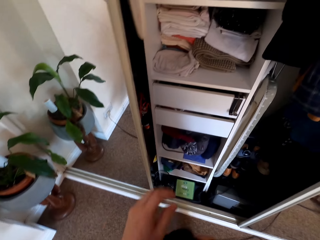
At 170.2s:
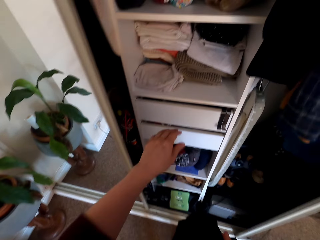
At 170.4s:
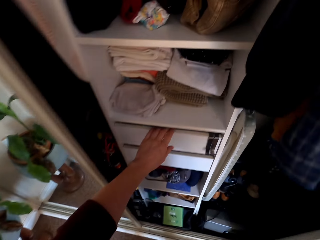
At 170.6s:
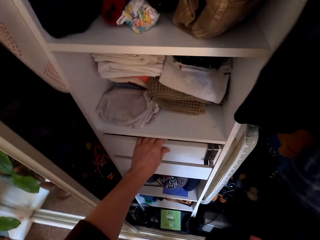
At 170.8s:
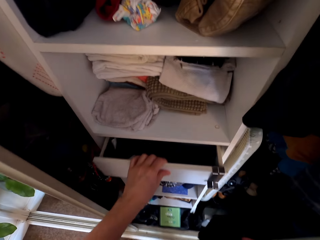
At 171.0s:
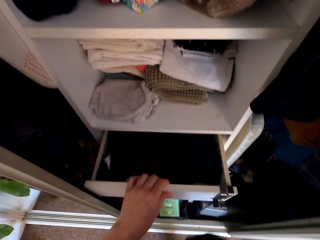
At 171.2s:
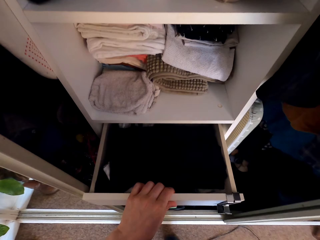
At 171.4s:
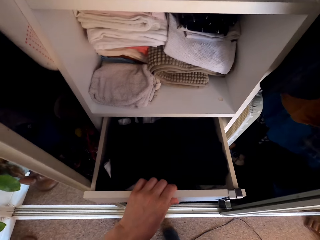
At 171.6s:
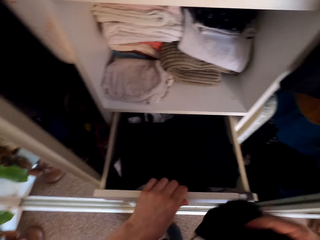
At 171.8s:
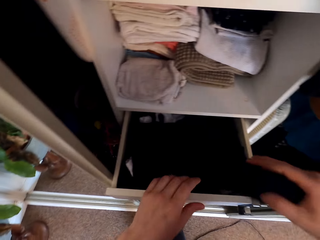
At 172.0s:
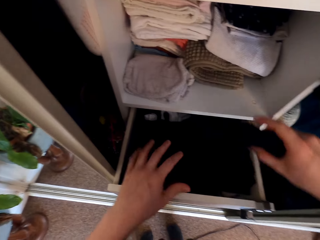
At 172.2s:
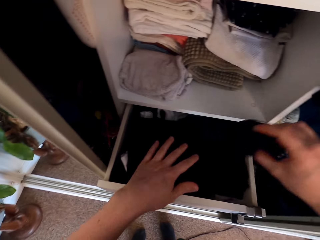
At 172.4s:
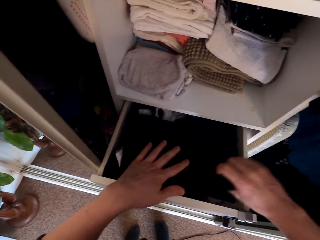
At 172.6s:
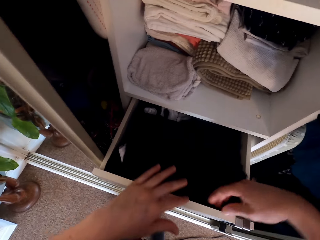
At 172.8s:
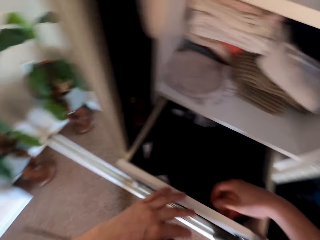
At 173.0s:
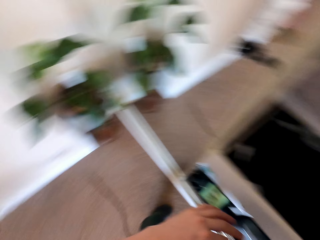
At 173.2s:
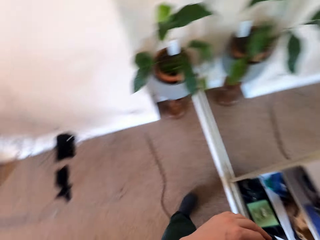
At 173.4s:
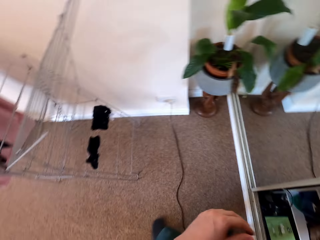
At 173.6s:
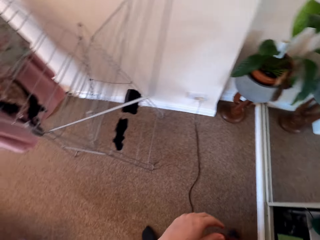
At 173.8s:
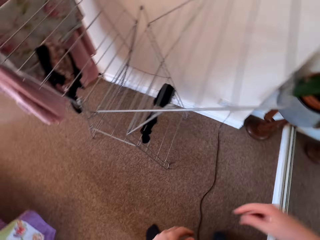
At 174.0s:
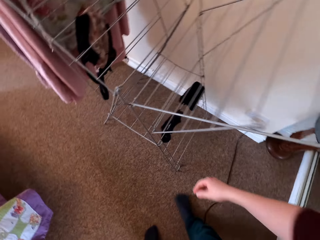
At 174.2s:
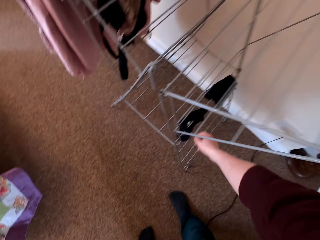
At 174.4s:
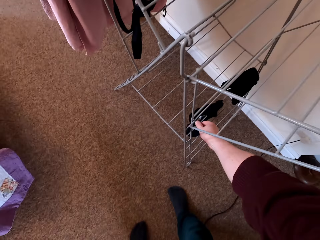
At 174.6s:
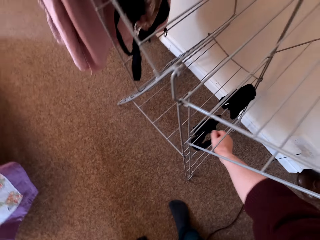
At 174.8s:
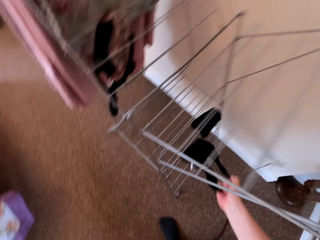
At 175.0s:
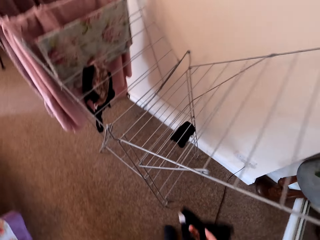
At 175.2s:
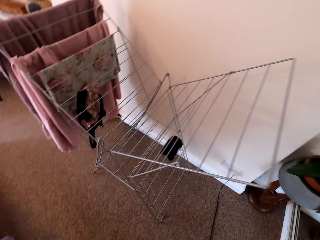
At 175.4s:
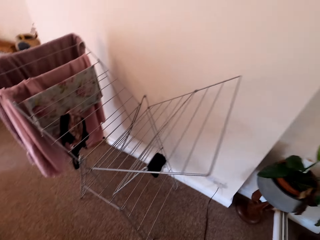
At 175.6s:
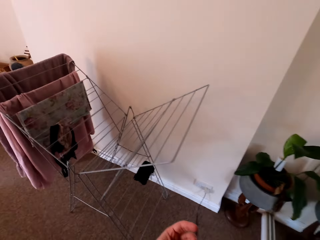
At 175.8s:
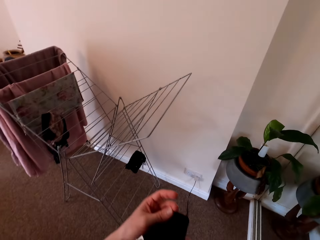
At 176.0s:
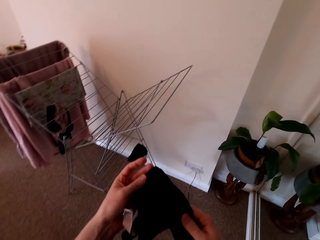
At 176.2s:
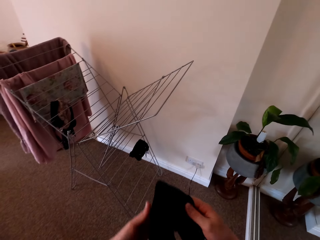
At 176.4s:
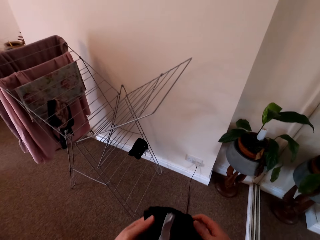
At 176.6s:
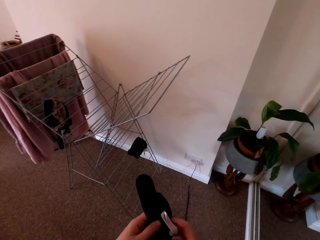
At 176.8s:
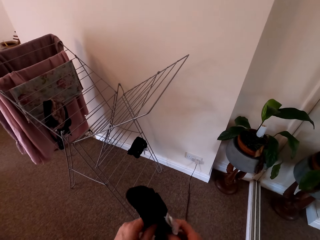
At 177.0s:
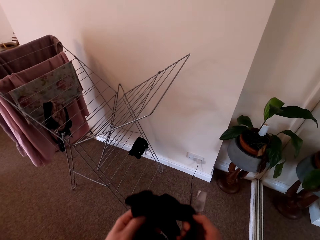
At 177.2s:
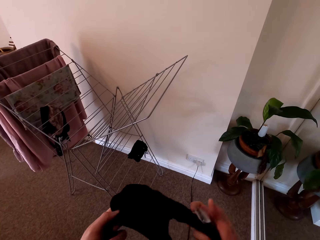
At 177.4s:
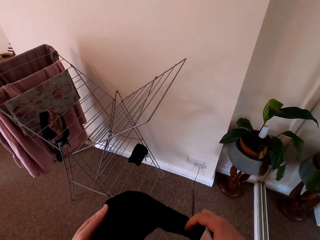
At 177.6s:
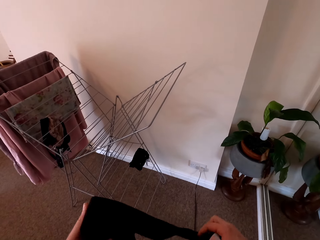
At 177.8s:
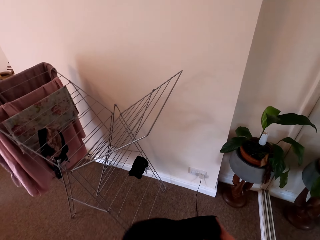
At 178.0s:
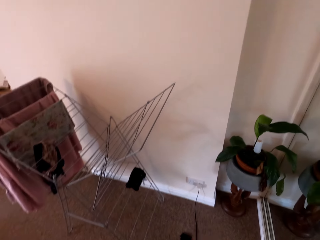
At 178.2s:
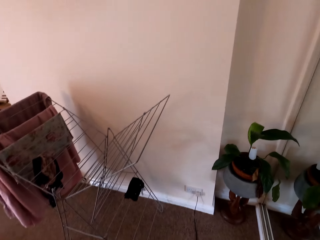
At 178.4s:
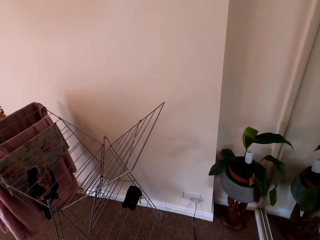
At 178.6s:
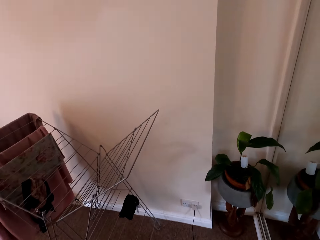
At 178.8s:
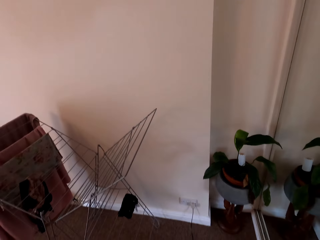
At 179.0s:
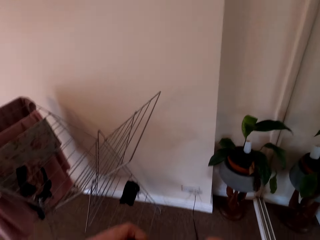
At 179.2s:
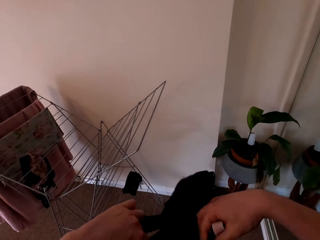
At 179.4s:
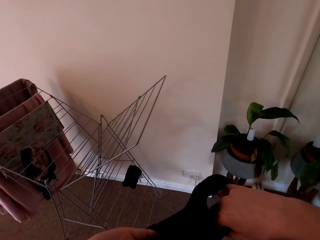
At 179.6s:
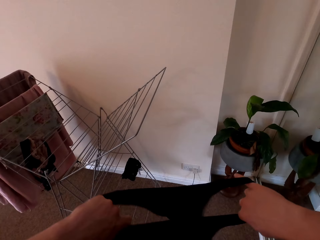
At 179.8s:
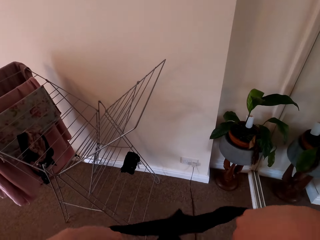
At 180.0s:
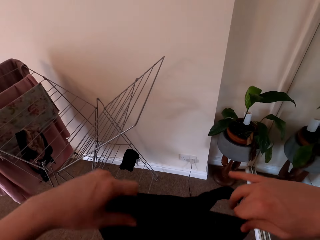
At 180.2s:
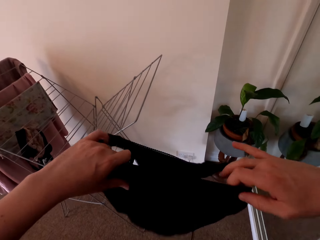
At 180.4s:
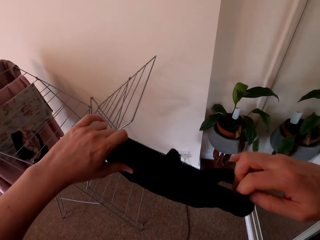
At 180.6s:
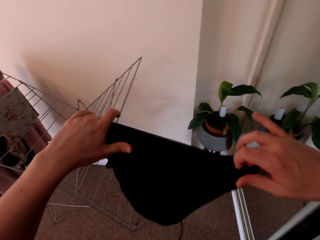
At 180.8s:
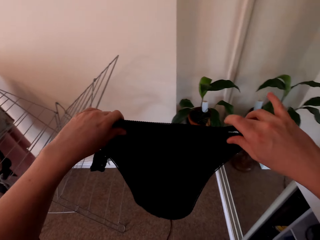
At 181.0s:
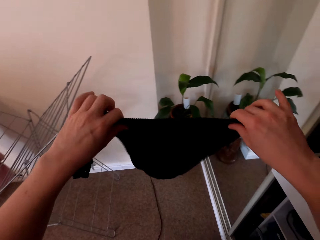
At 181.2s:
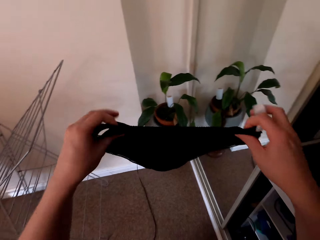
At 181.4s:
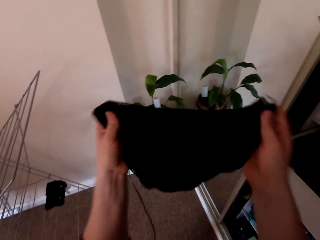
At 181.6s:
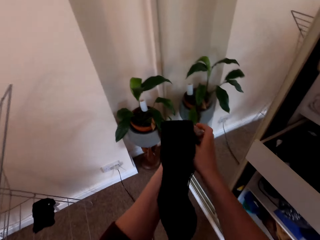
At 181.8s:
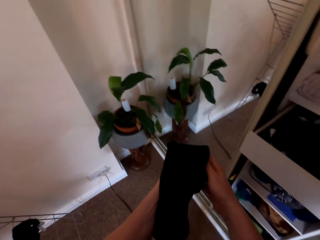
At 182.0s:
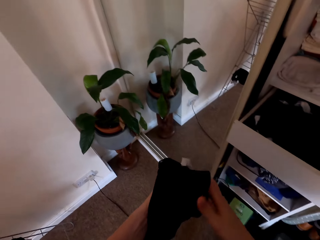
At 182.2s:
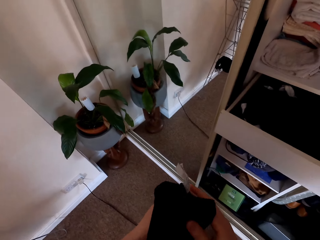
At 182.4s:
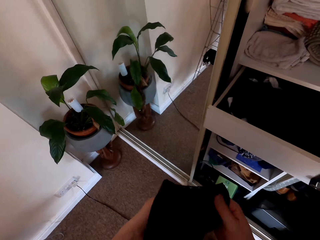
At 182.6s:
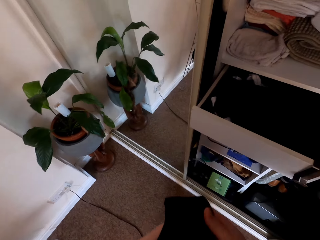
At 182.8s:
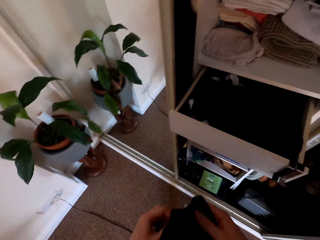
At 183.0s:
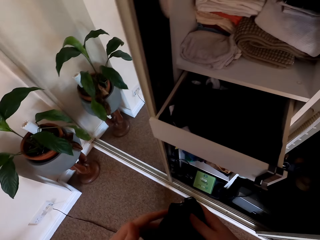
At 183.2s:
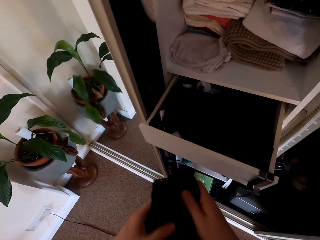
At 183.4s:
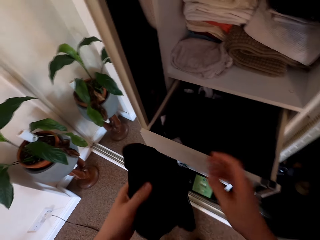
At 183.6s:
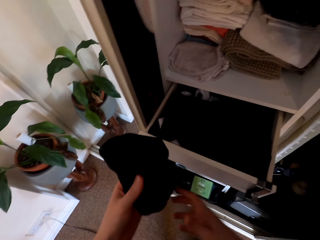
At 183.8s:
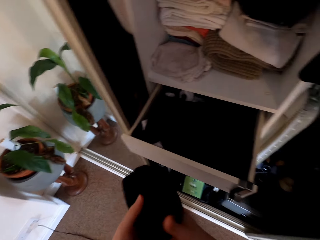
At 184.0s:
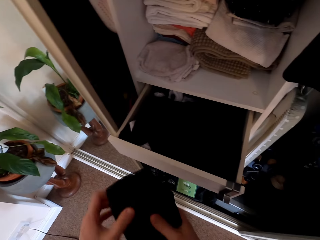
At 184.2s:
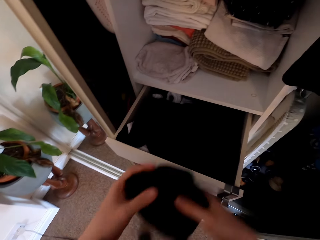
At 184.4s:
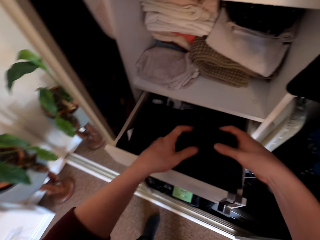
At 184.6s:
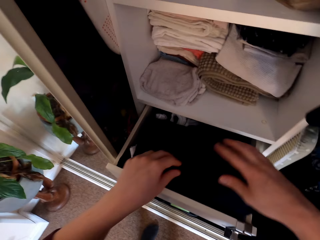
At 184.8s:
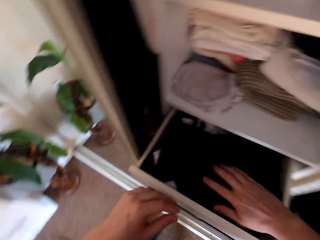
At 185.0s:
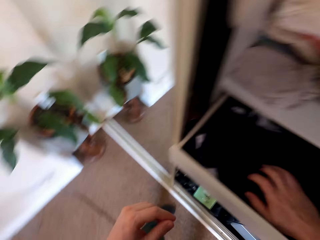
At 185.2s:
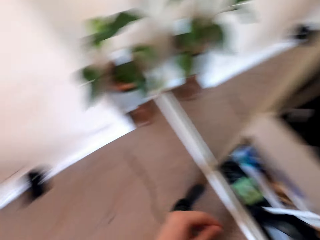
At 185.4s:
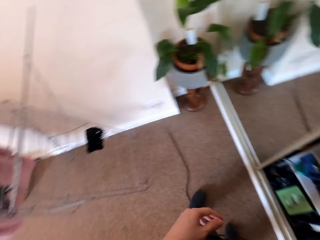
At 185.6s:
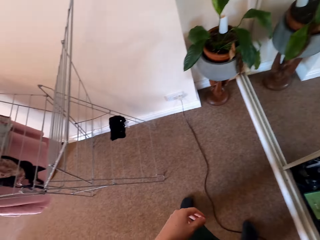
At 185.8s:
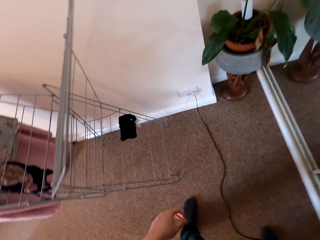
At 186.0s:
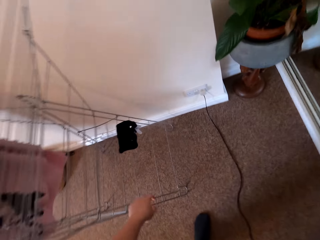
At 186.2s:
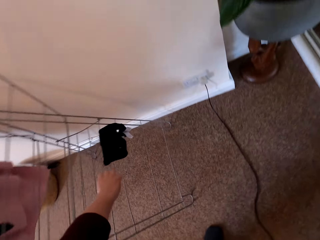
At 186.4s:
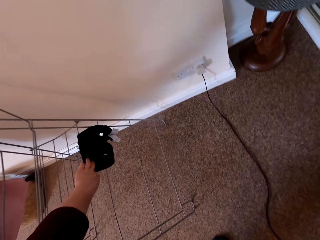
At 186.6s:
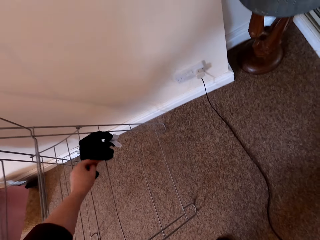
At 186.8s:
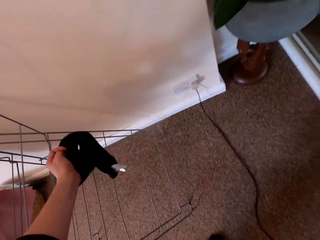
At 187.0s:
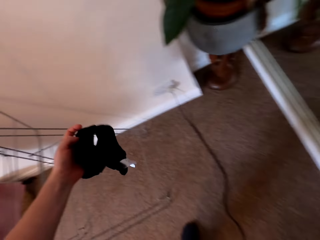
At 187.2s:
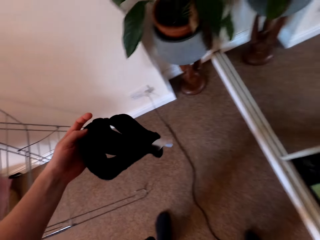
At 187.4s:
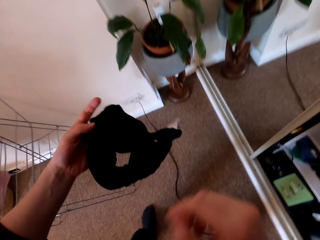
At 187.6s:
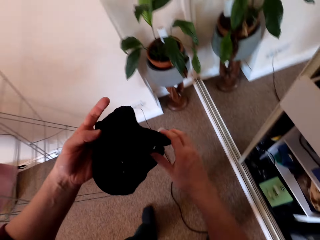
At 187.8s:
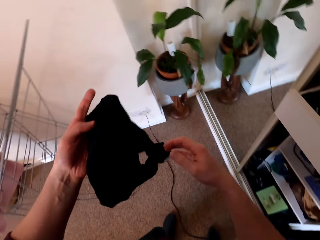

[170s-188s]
The camera wearer opens the closet drawer. They put the clothes in the wardrobe. They close the closet drawer. They turn around. They take the clothes or pant from the hanger stand. They fold the pant. They stretch the clothes. They fold the clothes. They put the pant in the closet drawer. They turn around. They take other clothes on the hanger stand.

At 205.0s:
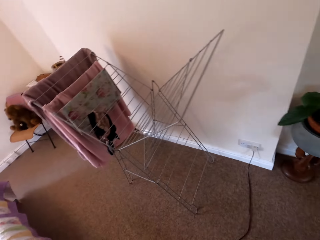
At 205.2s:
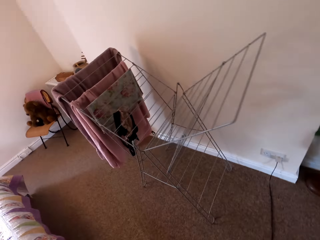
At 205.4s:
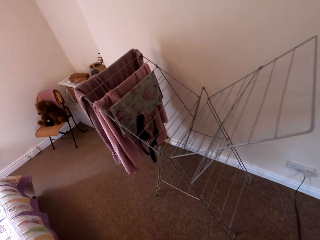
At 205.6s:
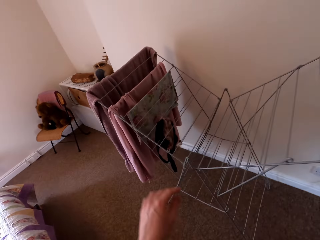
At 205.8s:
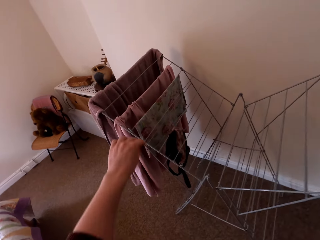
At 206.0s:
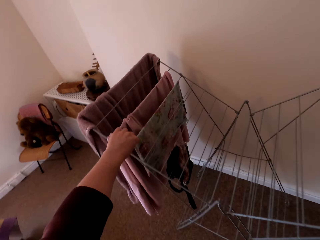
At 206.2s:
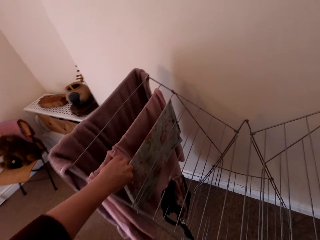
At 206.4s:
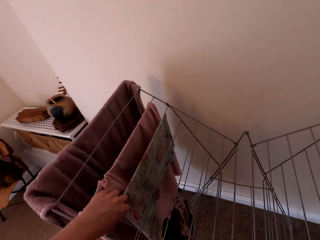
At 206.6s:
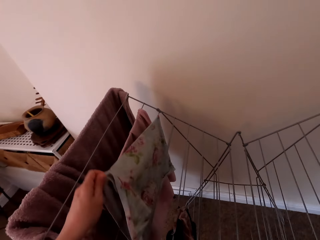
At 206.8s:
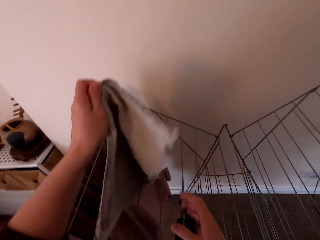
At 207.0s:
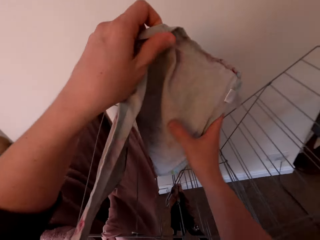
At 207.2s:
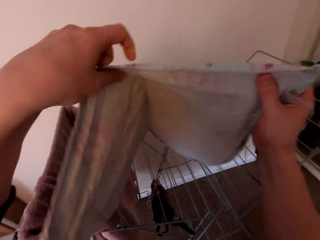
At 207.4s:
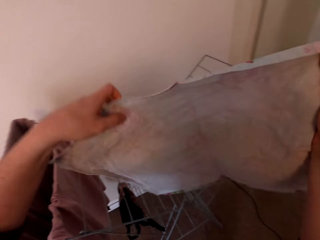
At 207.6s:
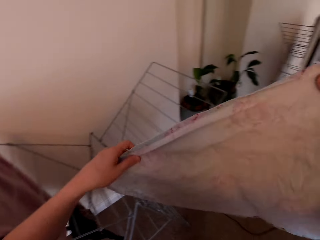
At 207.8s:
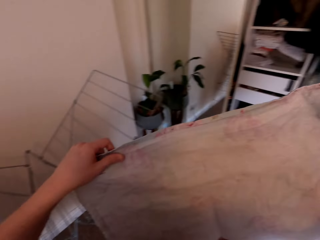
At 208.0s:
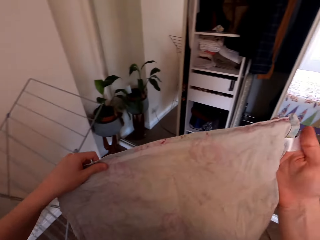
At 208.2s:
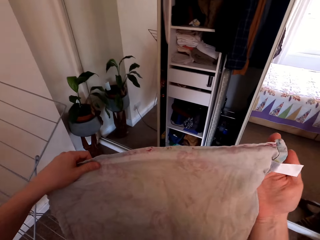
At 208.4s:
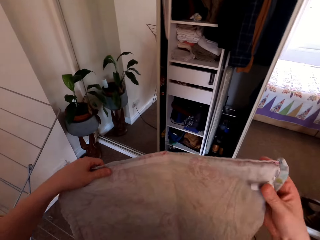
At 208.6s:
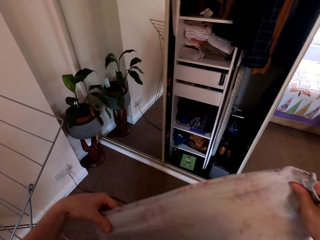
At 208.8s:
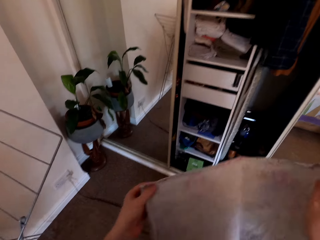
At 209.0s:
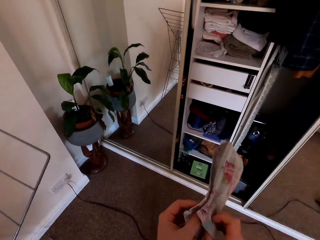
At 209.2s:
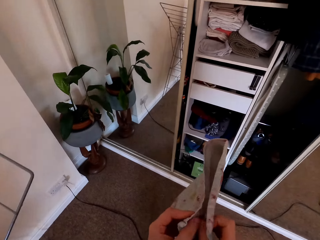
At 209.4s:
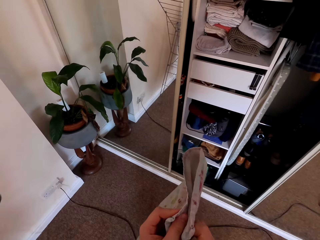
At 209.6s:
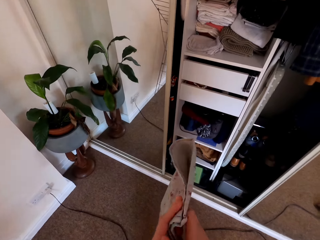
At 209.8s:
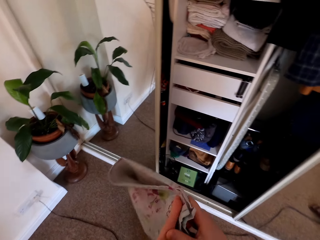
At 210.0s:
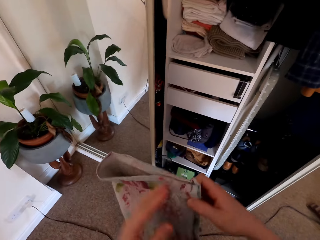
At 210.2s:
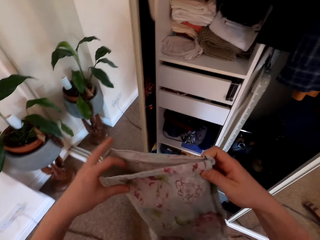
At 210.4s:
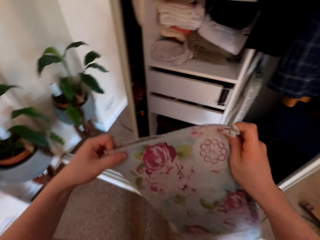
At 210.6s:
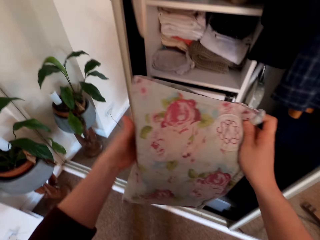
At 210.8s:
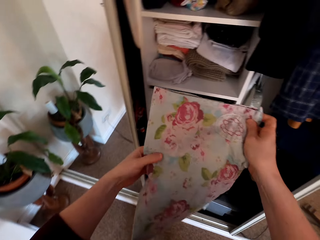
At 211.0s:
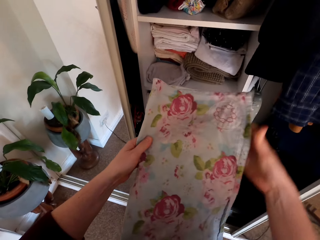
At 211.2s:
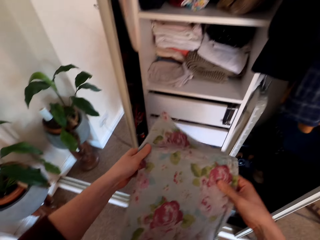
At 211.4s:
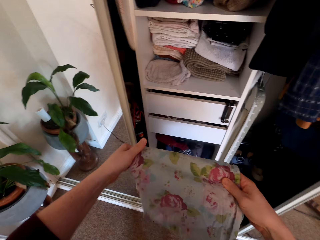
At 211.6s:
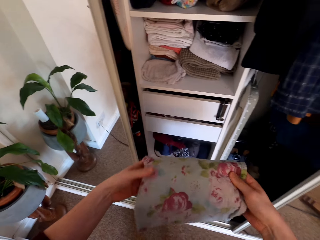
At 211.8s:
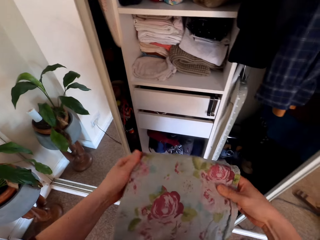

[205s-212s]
The camera wearer turns around. They close the closet. They take another cloth from the hanger stand. They stretch the cloth. They fold the cloth.
